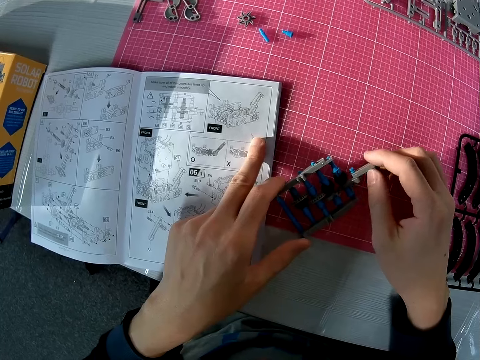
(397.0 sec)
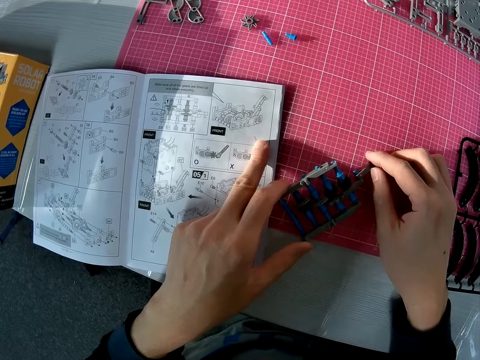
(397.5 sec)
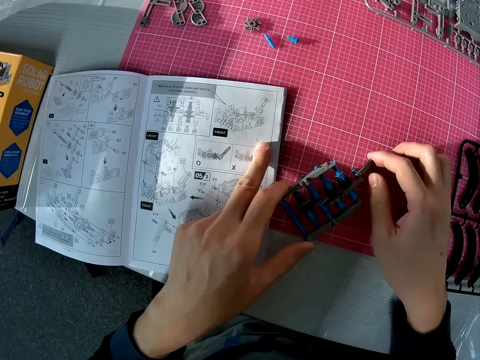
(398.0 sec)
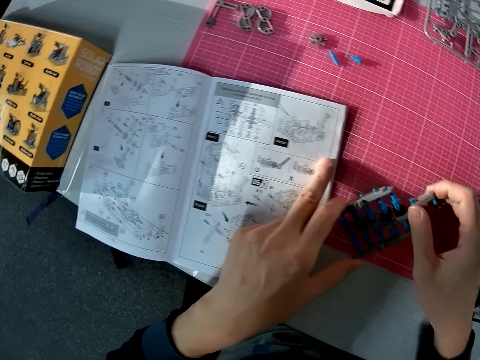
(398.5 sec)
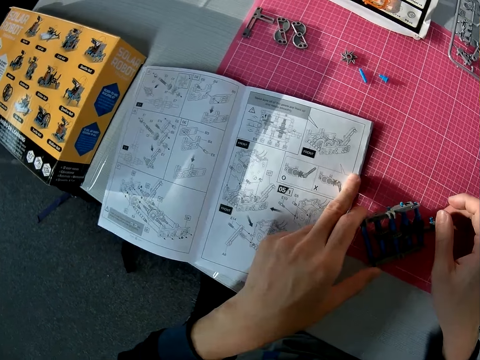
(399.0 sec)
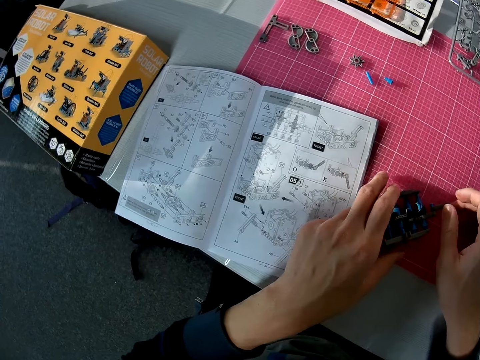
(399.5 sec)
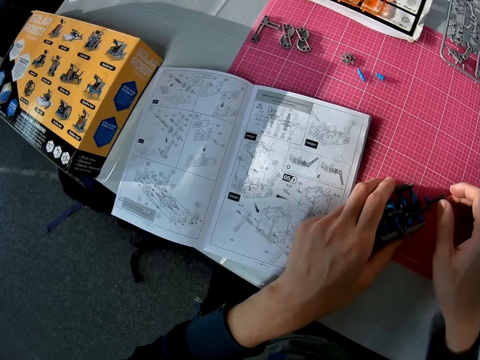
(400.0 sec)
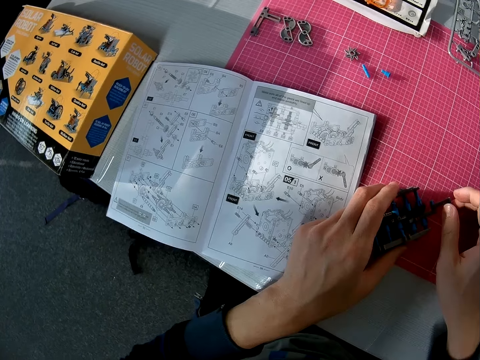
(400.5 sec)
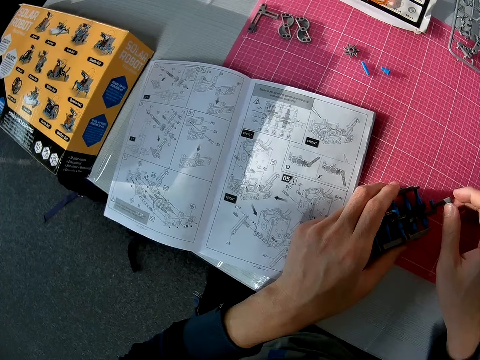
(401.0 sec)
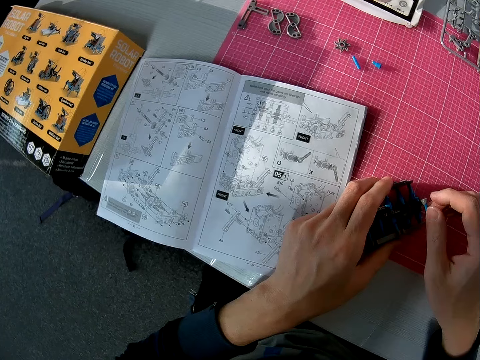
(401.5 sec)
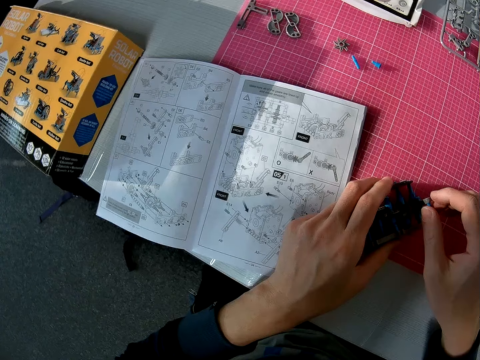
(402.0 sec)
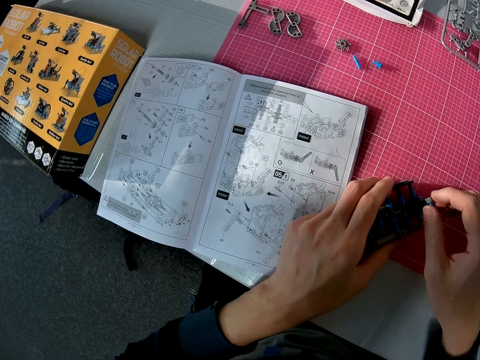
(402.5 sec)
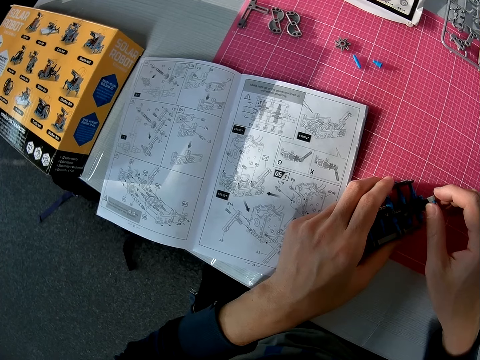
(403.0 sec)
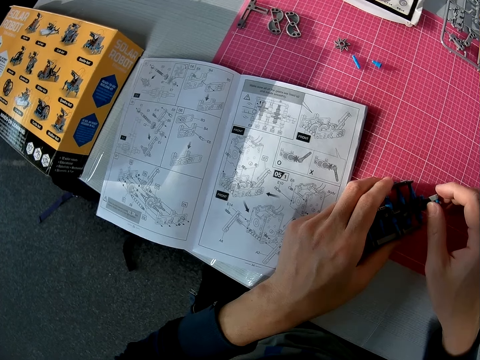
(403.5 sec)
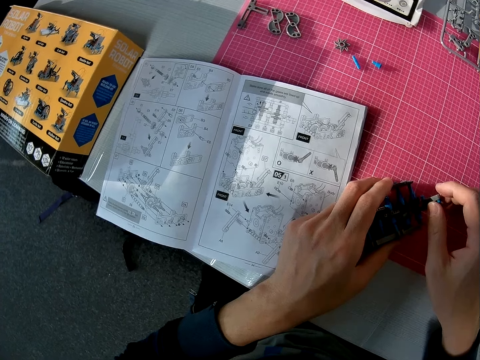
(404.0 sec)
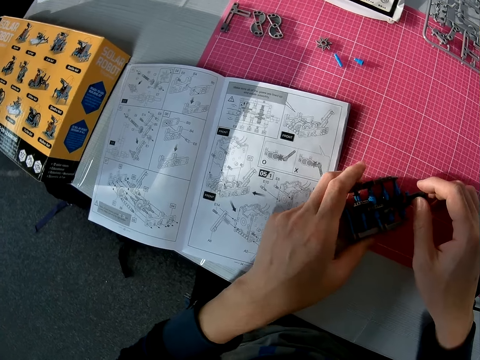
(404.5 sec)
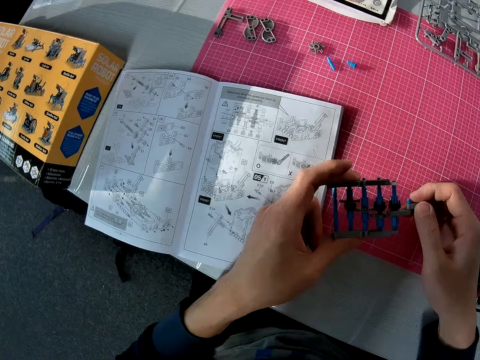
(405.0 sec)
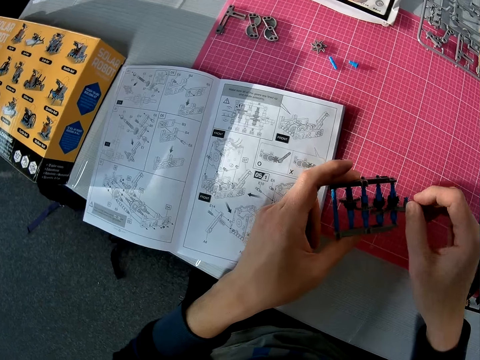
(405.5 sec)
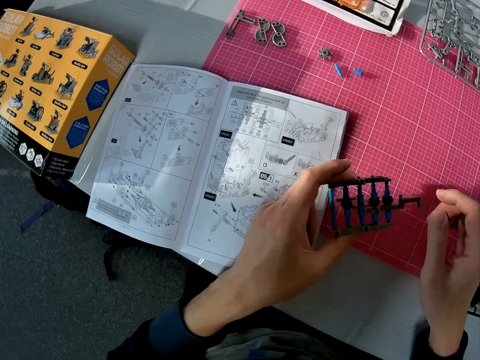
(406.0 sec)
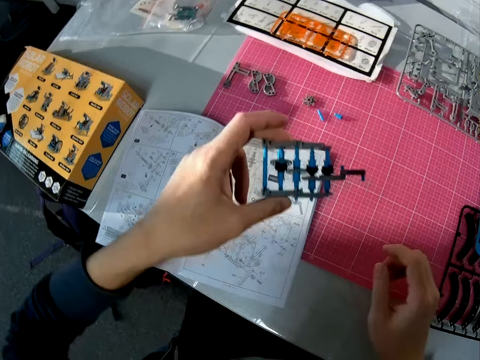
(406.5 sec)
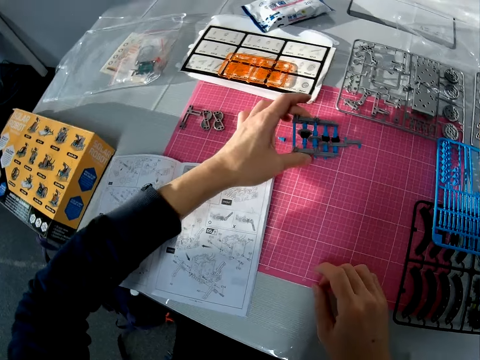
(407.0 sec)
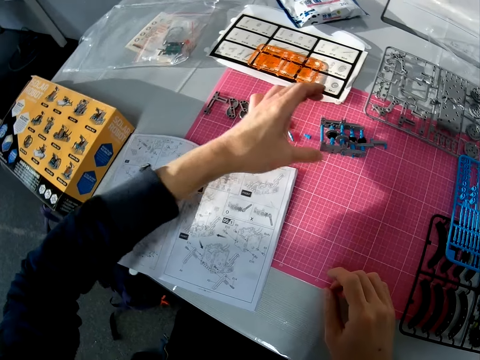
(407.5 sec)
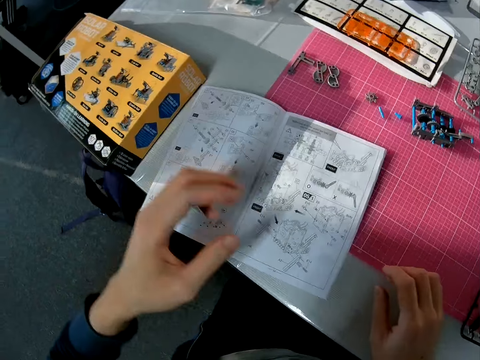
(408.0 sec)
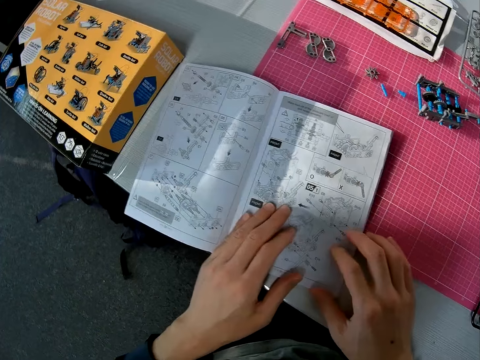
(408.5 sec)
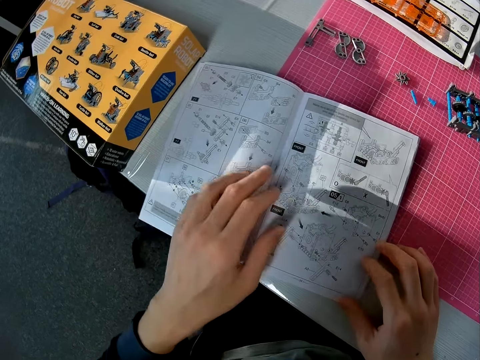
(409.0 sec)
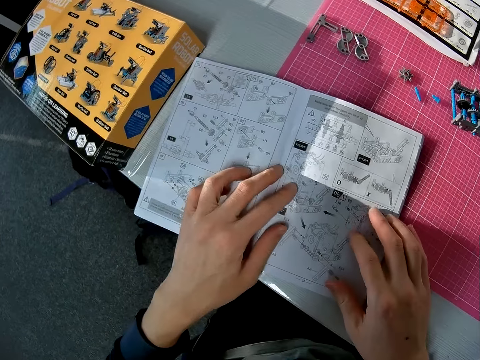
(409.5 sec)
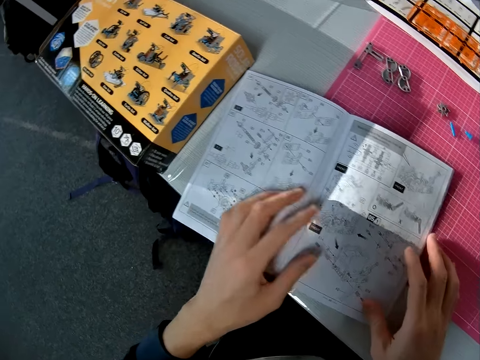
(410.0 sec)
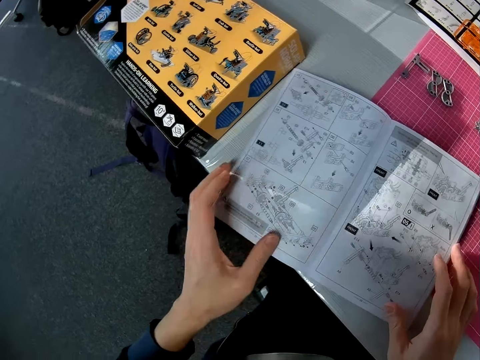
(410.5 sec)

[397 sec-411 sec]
The camera wearer works on the object with both hands. He puts the solar robot on the table with his left hand. He puts both hands on the book. He looks at the solar robot sketch book.

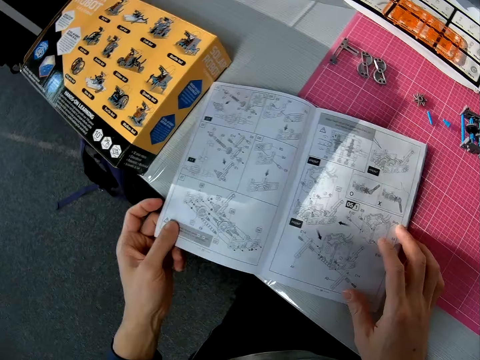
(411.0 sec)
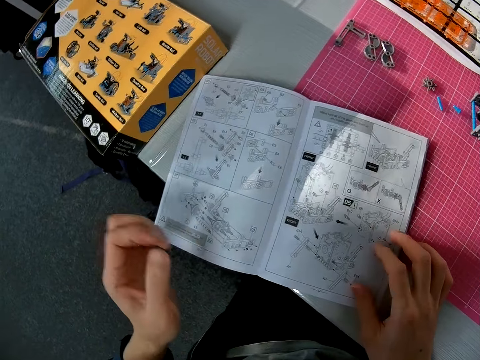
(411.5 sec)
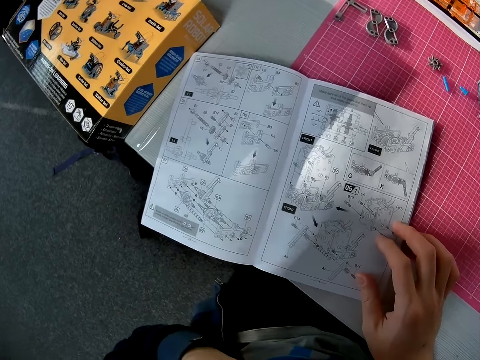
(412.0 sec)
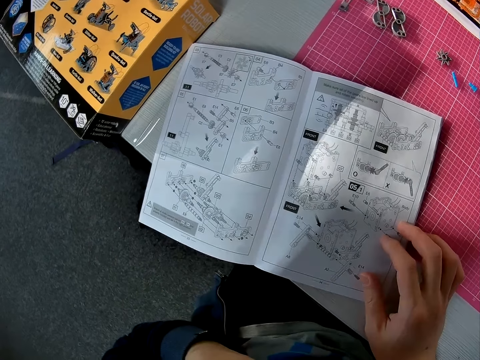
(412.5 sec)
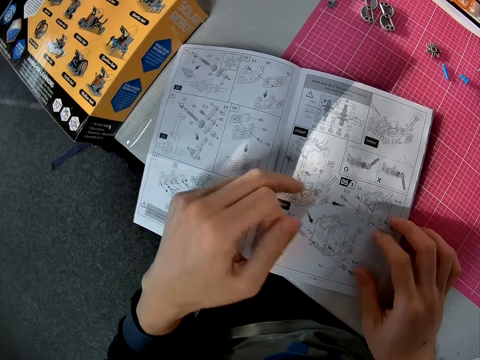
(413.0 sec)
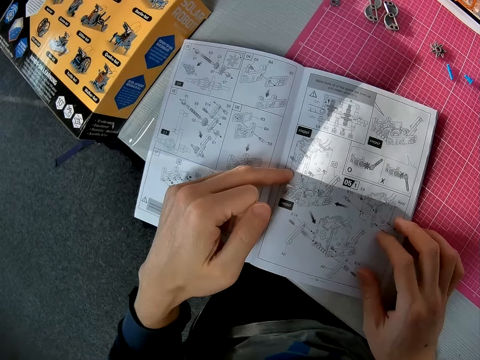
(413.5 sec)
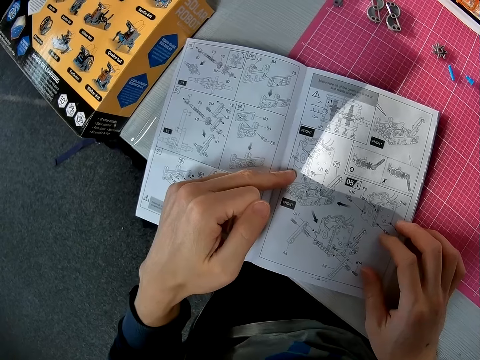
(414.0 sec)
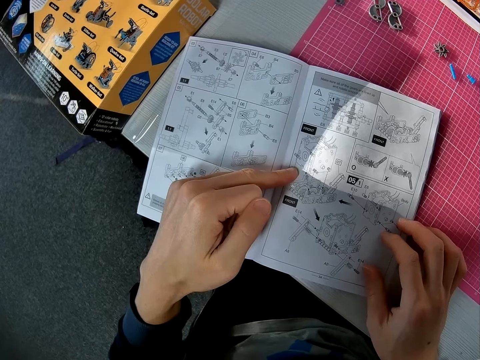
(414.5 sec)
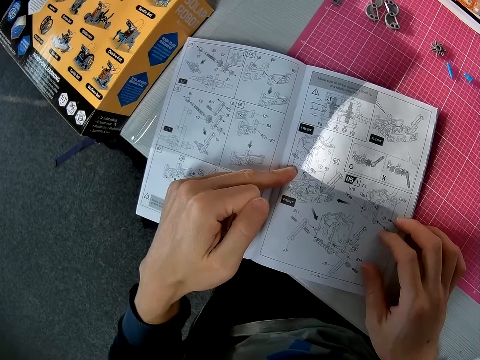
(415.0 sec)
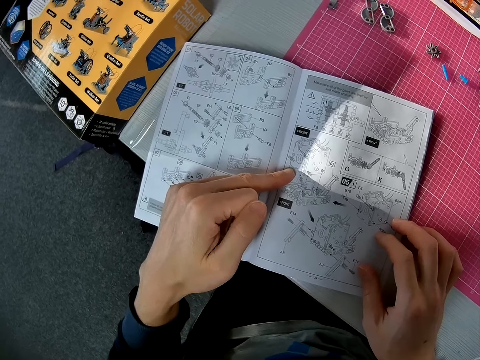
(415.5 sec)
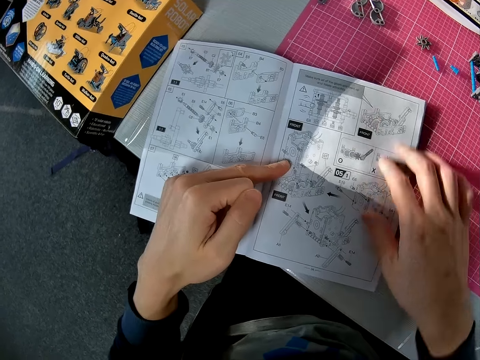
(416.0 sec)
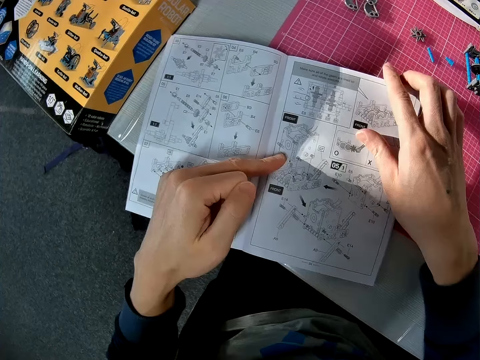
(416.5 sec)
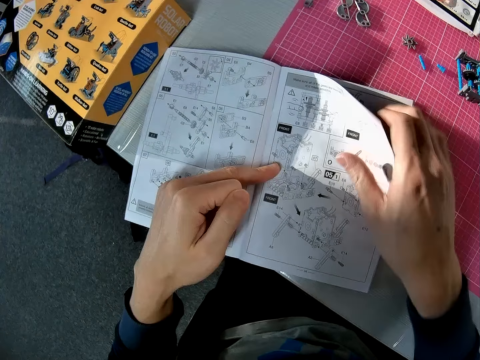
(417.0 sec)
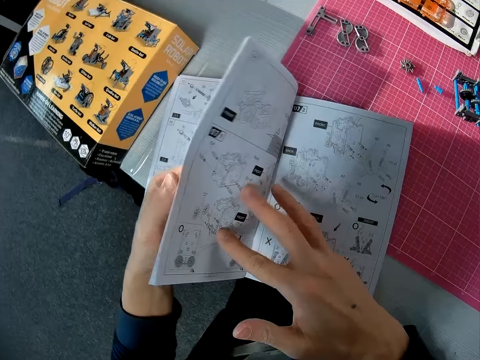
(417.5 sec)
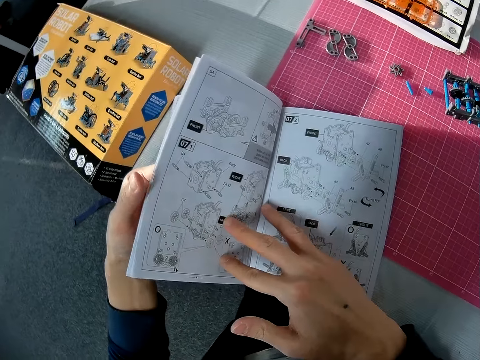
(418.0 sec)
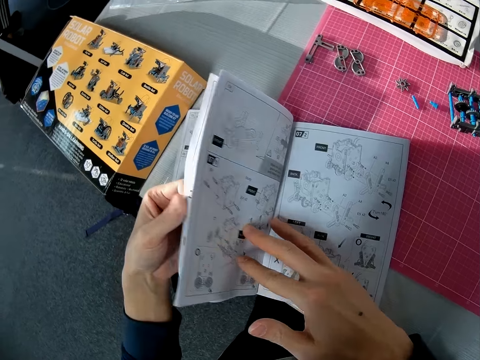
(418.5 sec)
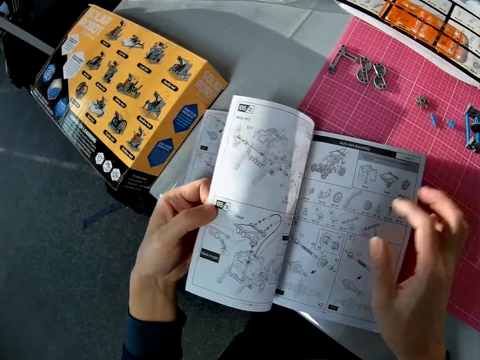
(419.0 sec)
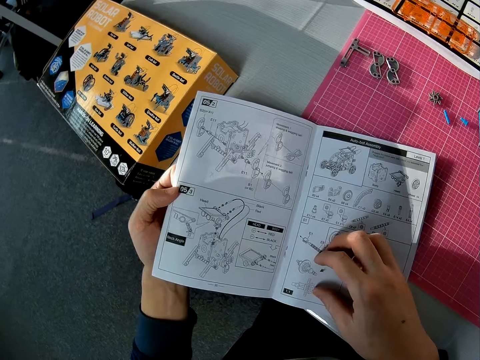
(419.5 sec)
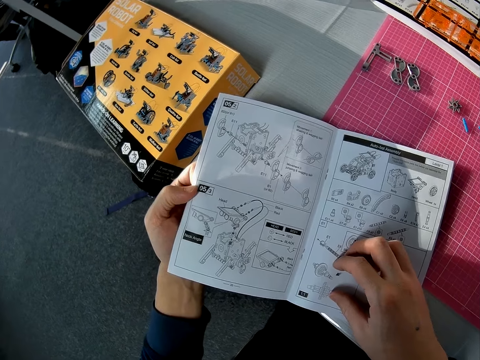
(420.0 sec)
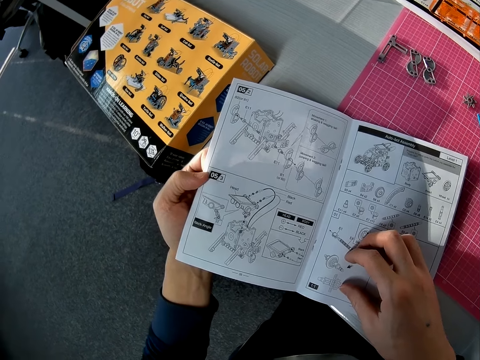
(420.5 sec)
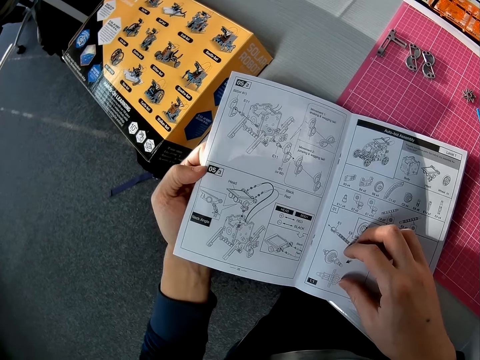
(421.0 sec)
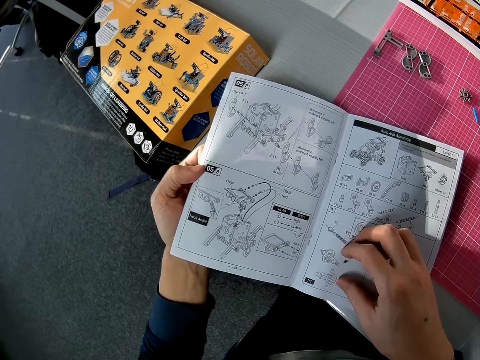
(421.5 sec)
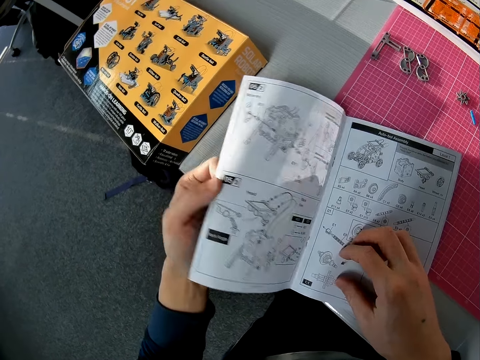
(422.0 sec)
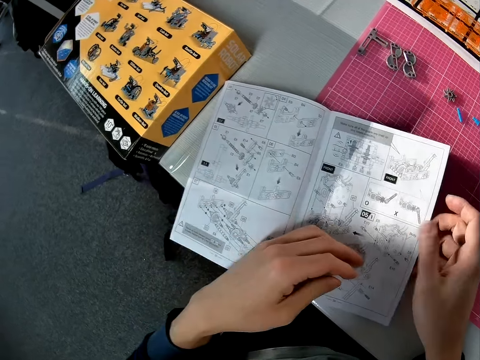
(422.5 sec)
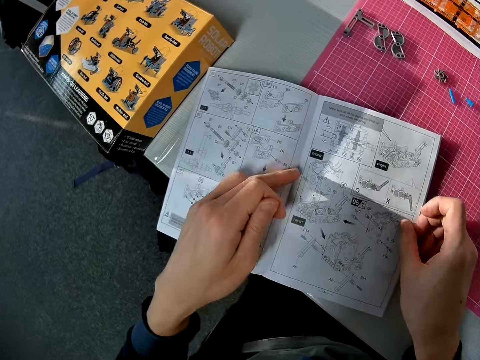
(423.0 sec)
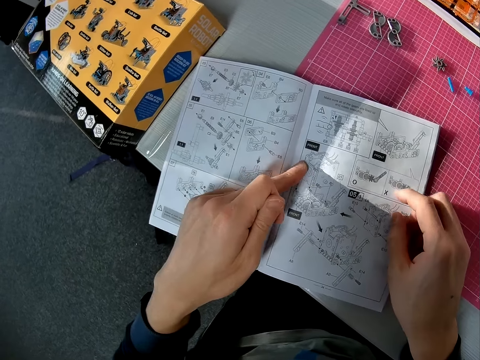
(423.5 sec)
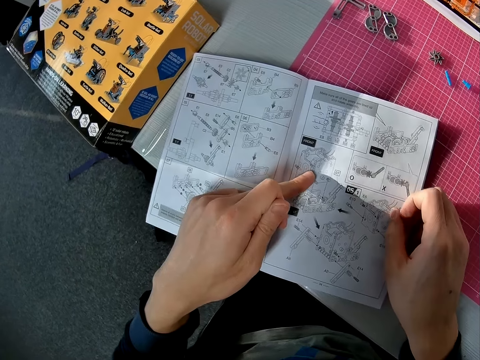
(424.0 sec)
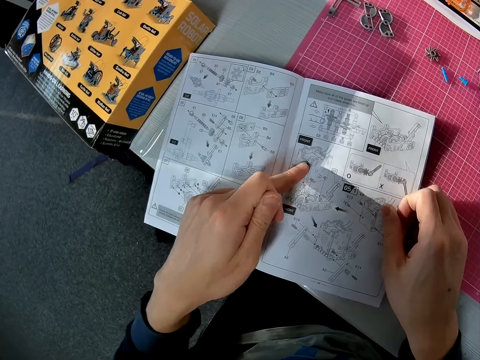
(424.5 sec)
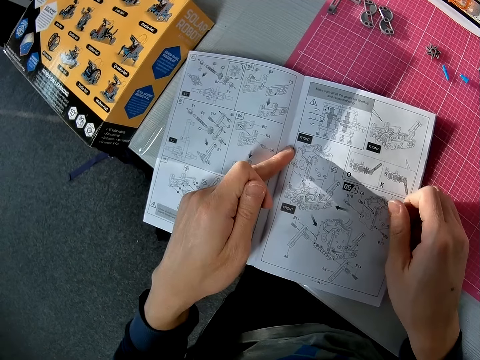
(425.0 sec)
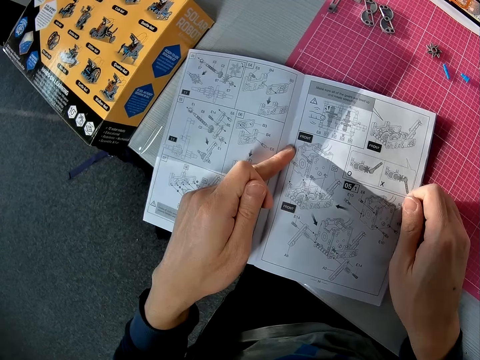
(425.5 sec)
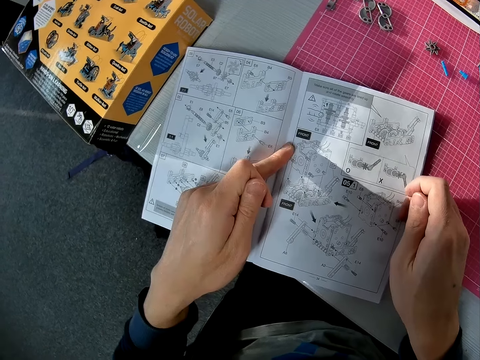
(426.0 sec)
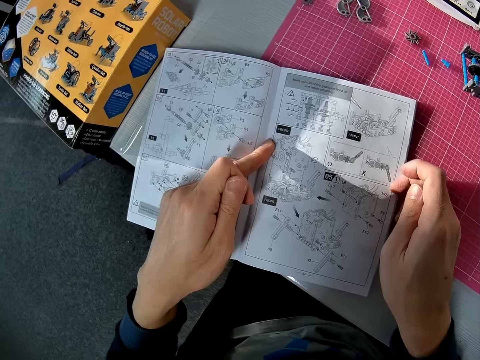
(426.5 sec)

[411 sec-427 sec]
The camera wearer raises his left hand. He touches something. He drops his left hand on the book. He looks at the solar robot sketch book. He flips multiple pages of the book. He looks at the solar robot sketch book. He turns over the solar robot sketch book. He looks at the solar robot sketch book.
